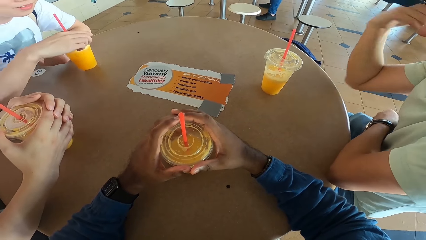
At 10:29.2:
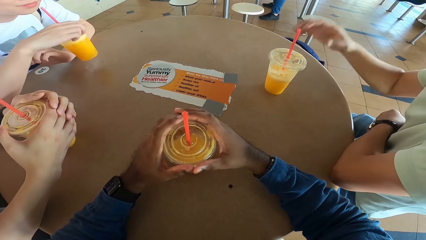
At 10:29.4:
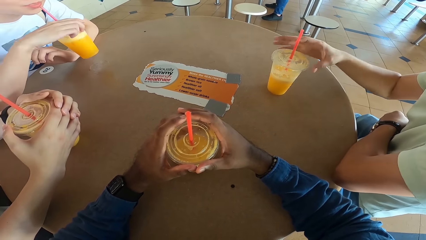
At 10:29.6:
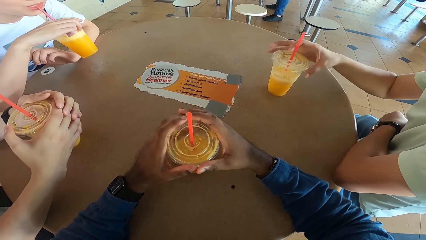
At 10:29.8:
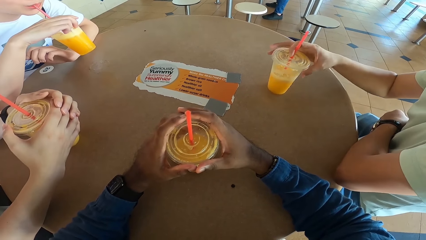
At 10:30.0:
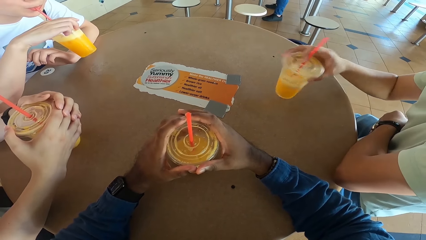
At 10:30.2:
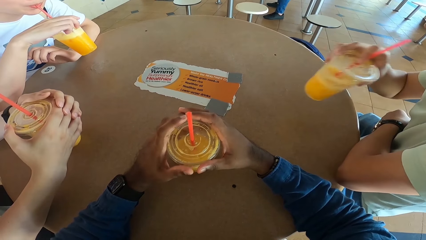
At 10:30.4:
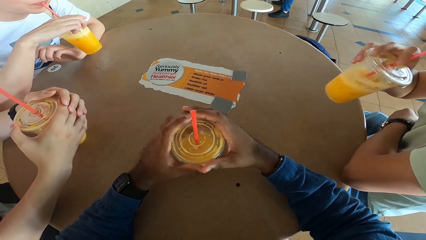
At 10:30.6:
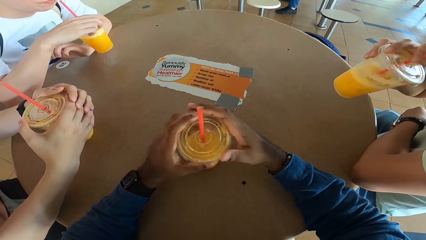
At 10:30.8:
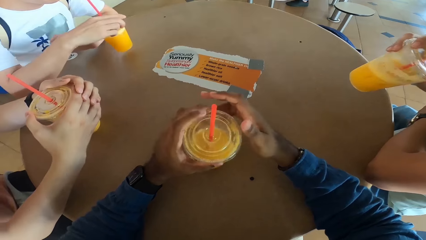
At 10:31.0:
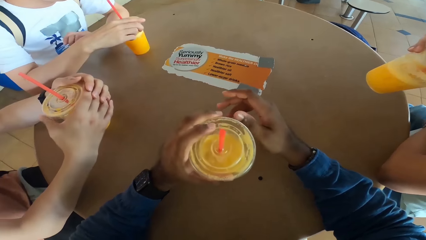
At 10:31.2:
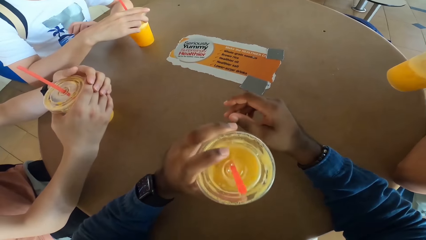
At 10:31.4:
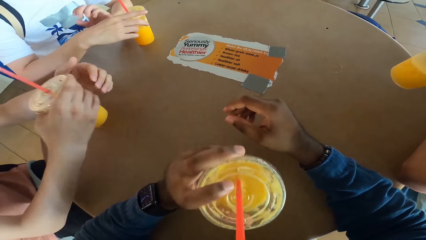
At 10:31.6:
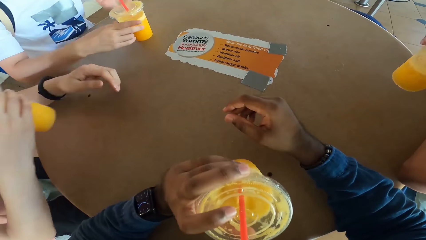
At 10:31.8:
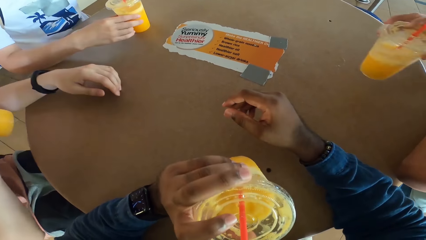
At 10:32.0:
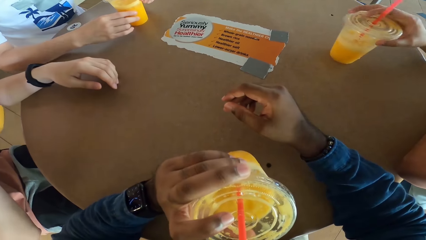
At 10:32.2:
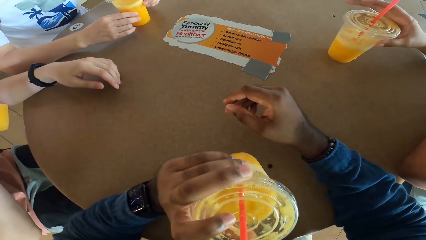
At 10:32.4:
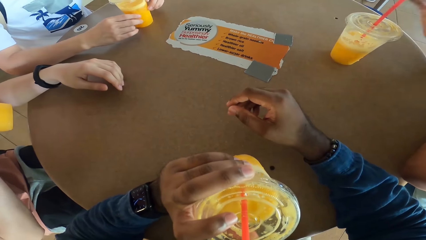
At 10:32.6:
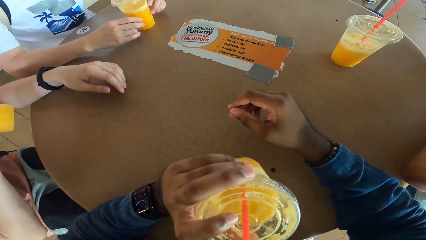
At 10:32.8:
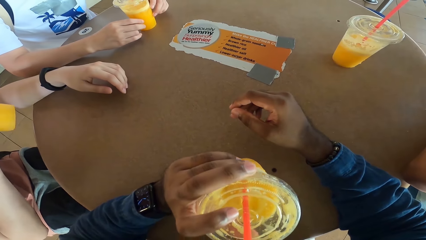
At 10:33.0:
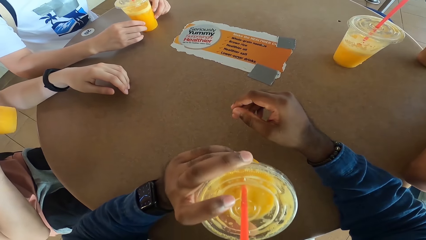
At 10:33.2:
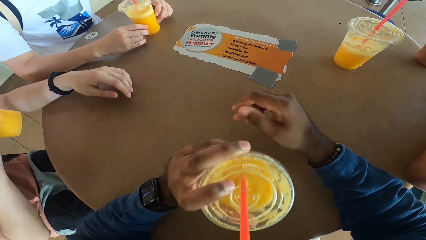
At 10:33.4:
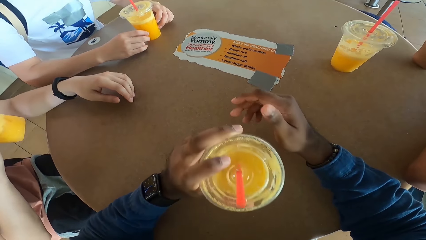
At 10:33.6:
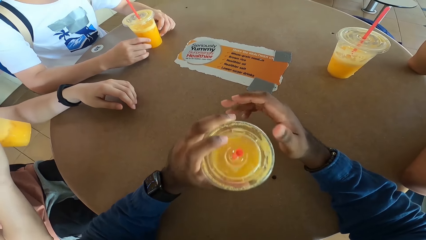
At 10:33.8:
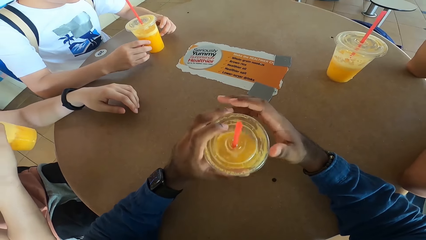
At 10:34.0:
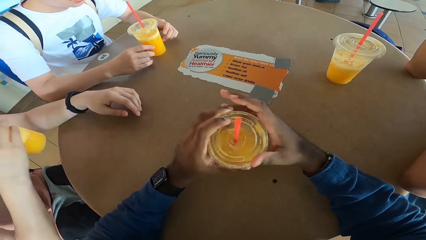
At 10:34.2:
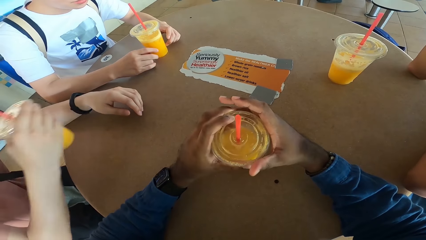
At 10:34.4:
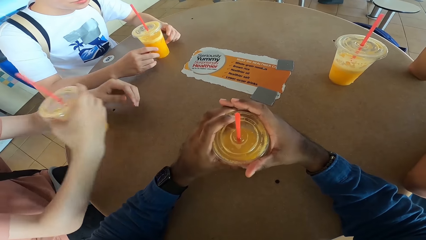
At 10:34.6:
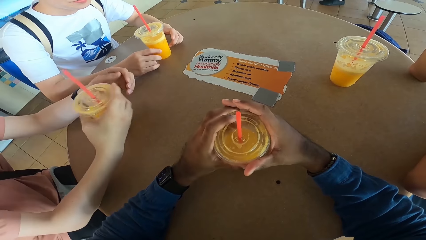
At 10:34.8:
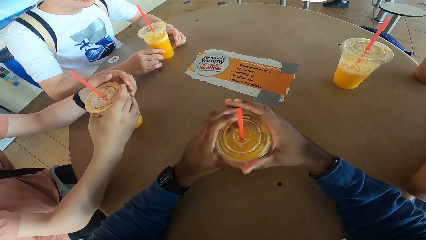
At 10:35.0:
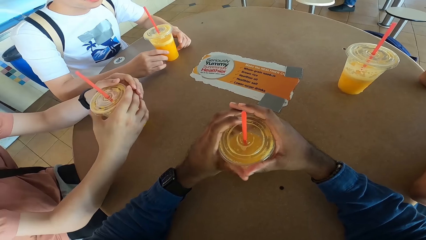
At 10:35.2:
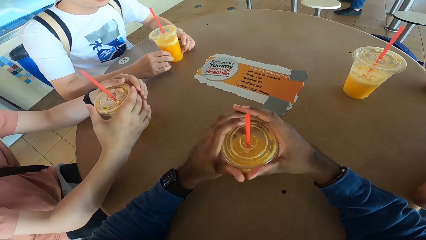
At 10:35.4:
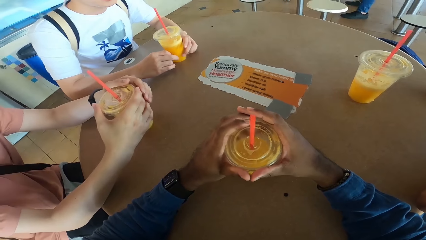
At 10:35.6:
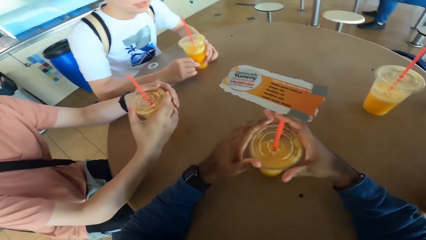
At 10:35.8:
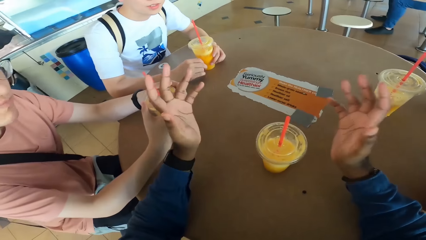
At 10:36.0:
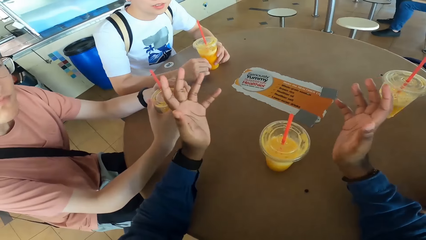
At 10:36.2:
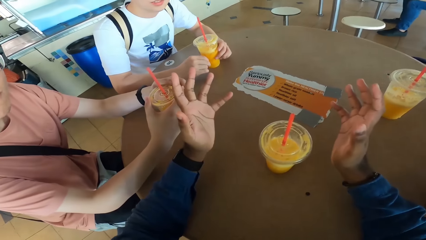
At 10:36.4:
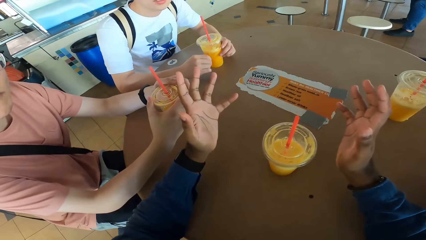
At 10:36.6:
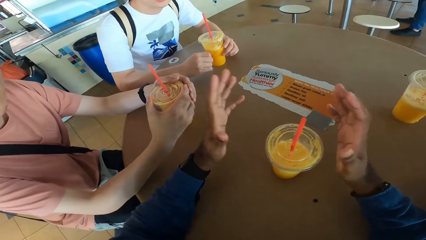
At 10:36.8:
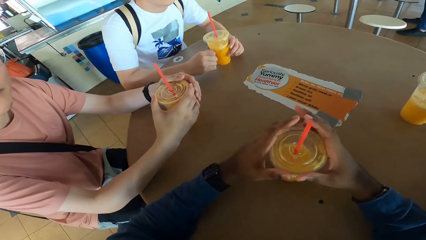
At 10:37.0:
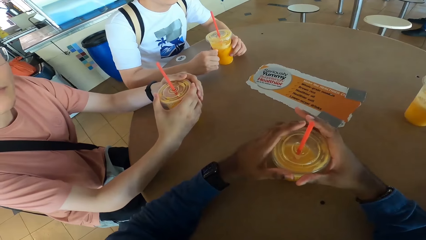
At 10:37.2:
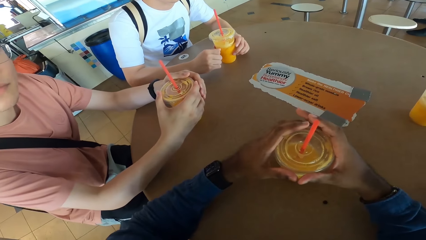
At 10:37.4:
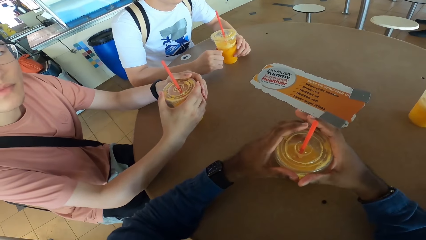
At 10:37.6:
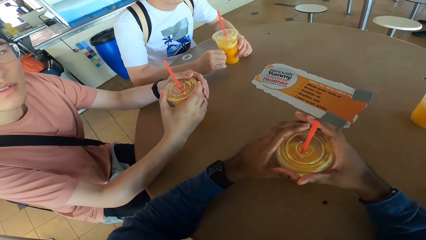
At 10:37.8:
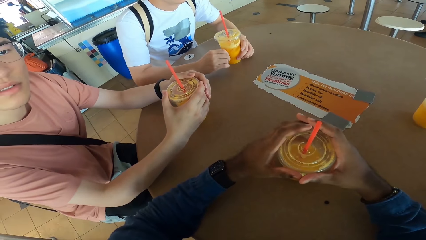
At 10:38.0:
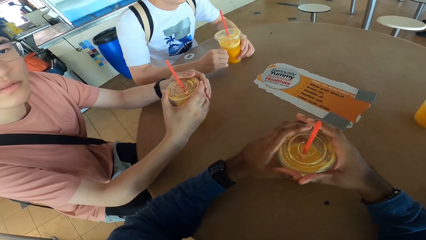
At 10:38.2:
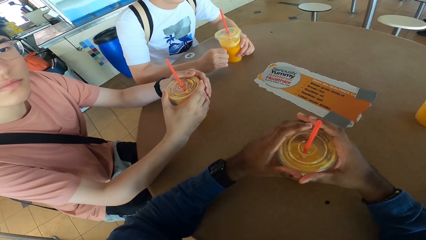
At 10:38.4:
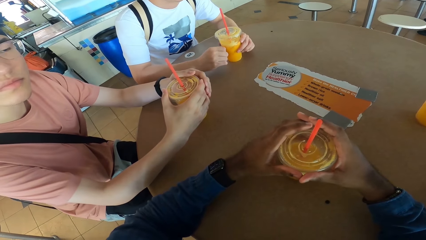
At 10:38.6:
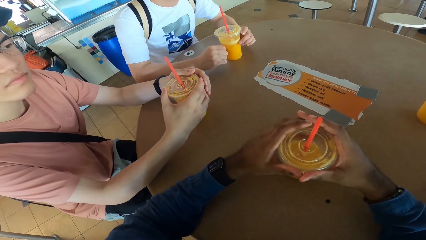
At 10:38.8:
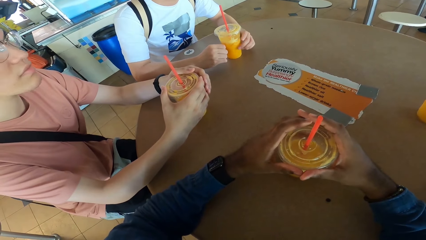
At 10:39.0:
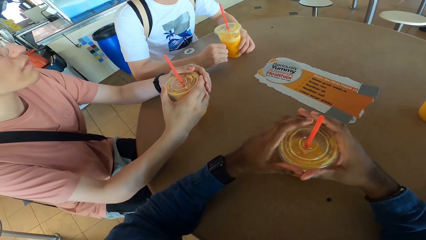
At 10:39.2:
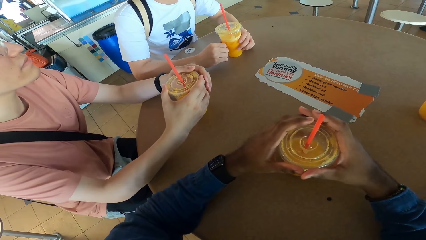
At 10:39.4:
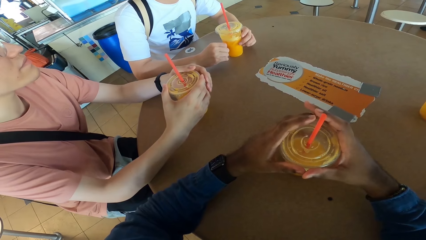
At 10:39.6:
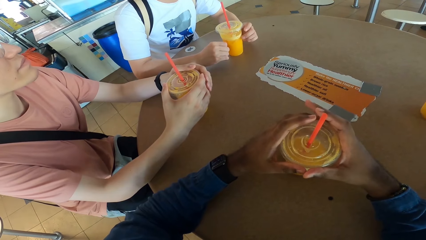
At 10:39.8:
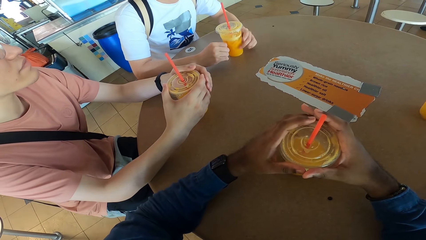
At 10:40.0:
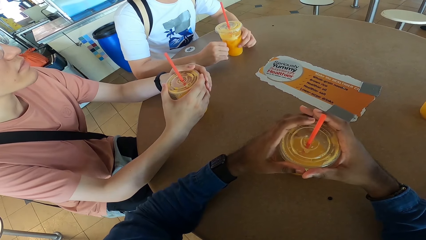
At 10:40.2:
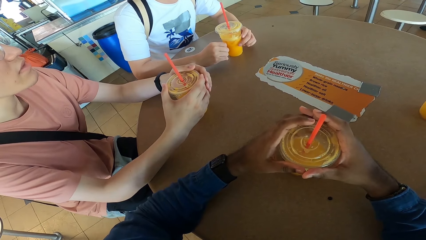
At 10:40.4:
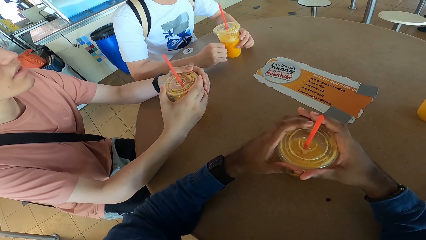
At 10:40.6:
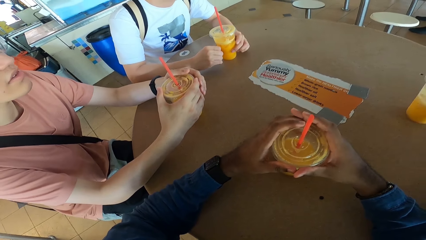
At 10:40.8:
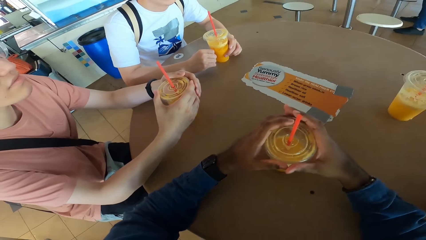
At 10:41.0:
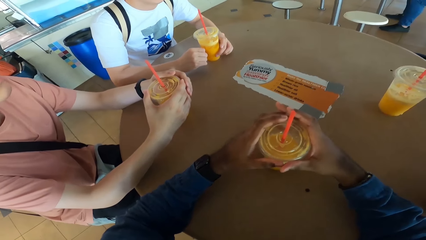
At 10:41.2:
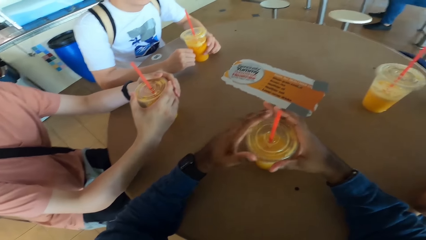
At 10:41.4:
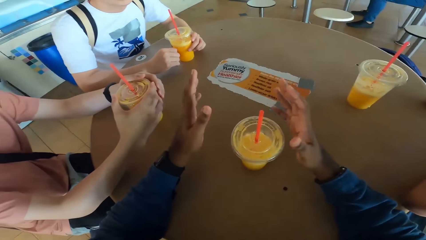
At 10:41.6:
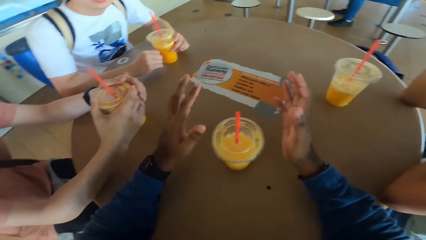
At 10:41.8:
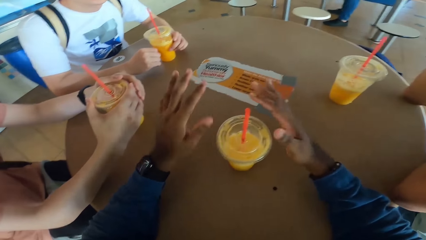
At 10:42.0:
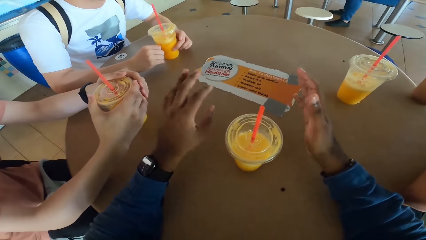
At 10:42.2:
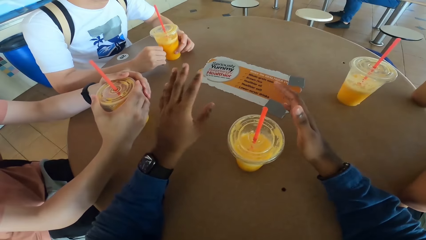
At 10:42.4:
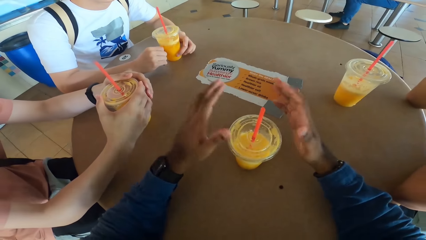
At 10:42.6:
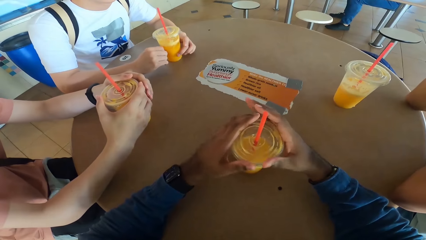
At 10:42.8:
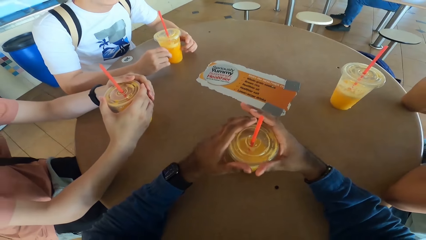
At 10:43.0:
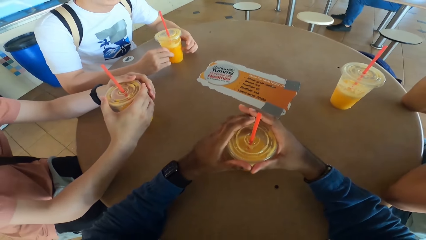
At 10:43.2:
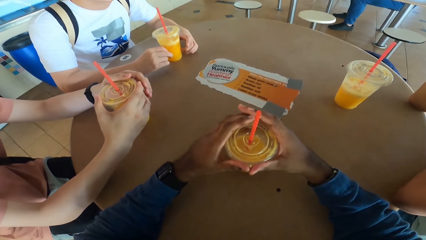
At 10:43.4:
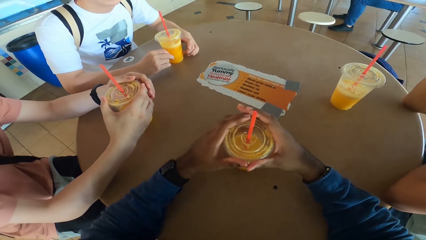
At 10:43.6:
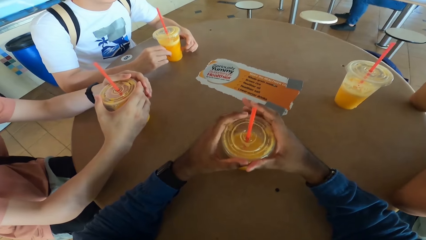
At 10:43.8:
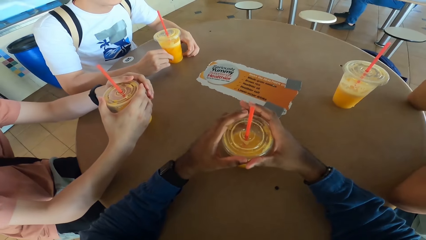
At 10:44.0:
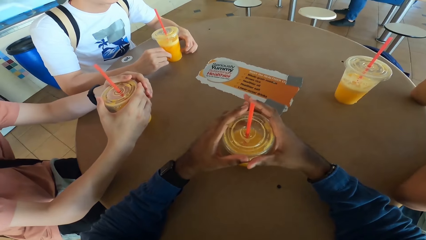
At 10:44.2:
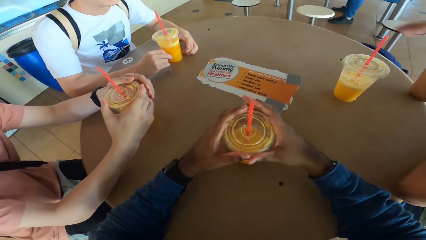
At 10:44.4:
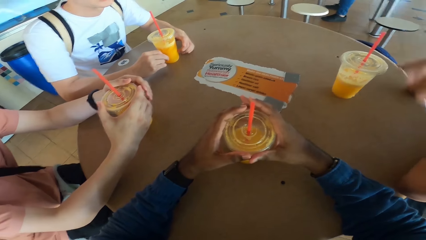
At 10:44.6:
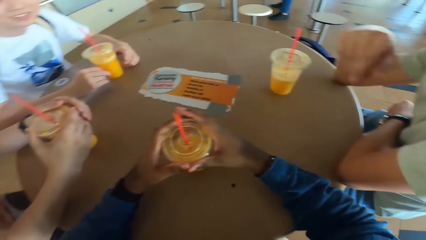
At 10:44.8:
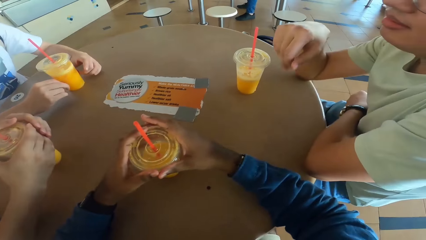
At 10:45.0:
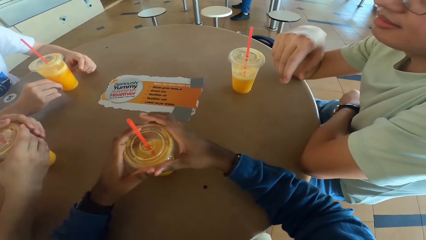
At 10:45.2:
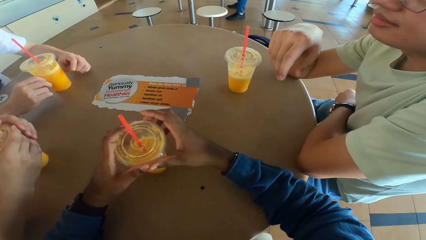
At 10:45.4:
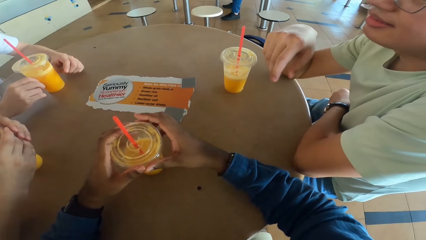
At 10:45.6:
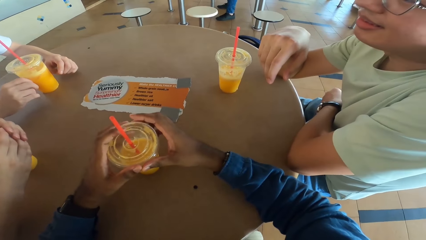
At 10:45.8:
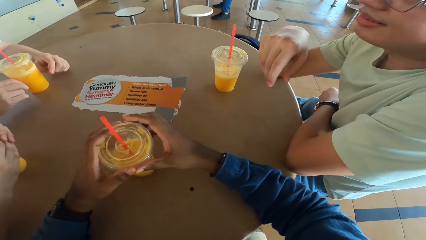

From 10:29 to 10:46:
A man picks a drink. Another man picks a drink. The first man returns the drink to the table. The camera wearer takes a drink. The other man returns the drink to the table. The camera wearer returns the drink to the table. A third man puts the drink at the table. The camera wearer explains with both hands. They touch the drink.
